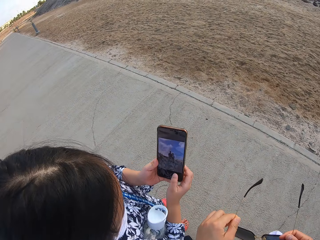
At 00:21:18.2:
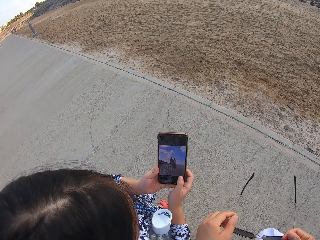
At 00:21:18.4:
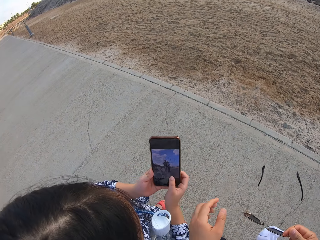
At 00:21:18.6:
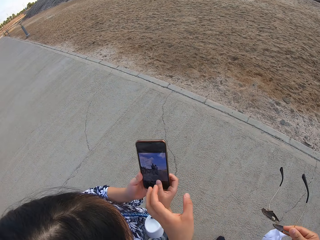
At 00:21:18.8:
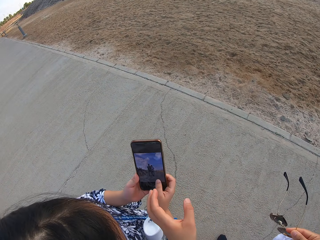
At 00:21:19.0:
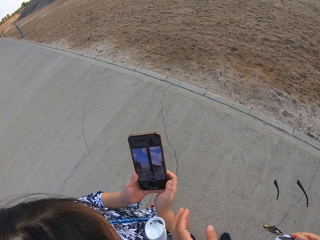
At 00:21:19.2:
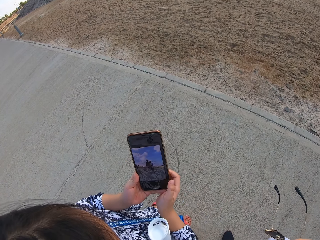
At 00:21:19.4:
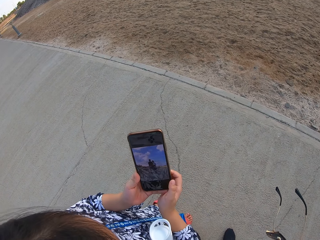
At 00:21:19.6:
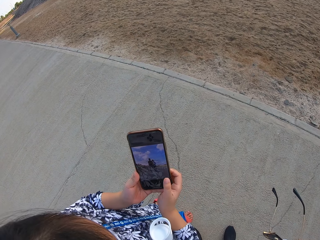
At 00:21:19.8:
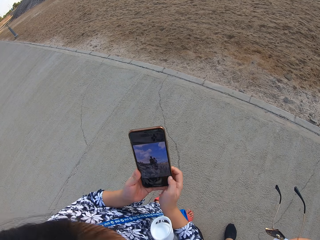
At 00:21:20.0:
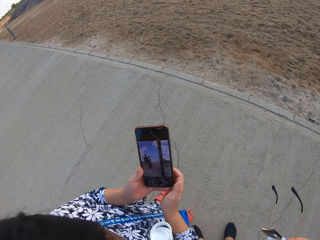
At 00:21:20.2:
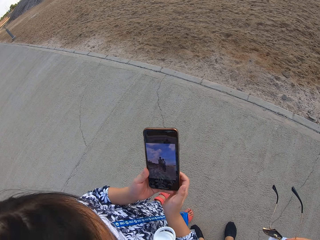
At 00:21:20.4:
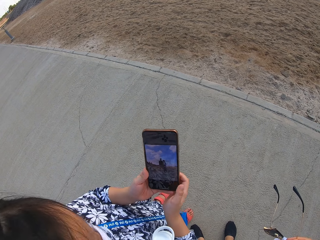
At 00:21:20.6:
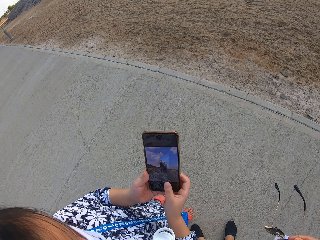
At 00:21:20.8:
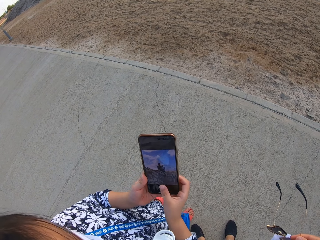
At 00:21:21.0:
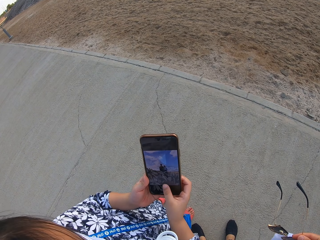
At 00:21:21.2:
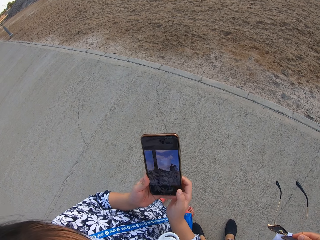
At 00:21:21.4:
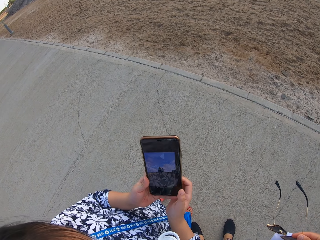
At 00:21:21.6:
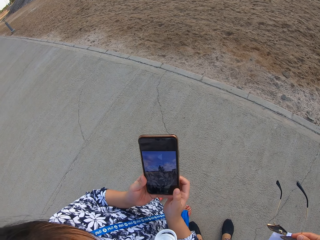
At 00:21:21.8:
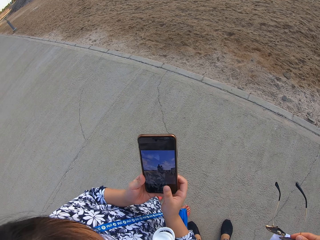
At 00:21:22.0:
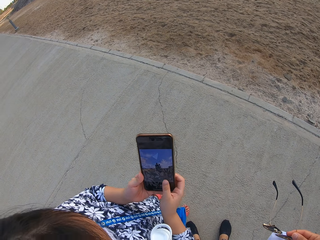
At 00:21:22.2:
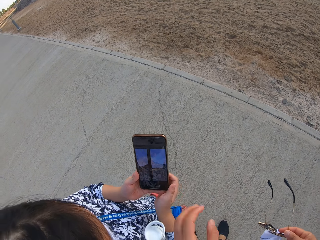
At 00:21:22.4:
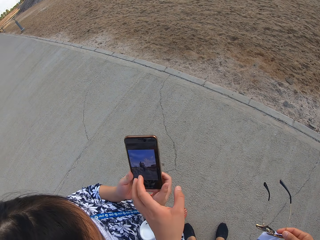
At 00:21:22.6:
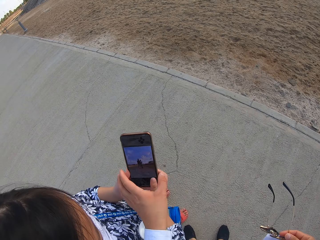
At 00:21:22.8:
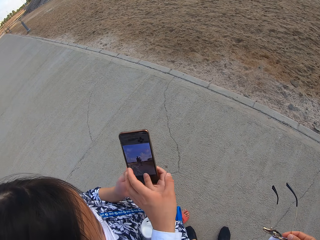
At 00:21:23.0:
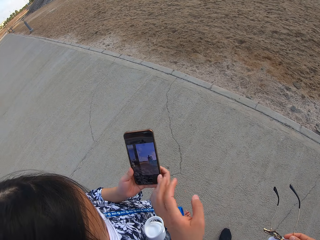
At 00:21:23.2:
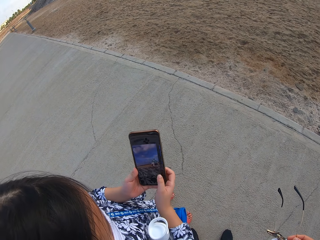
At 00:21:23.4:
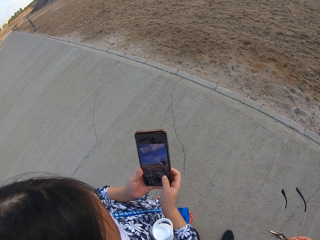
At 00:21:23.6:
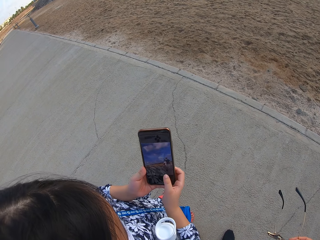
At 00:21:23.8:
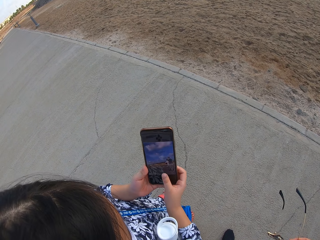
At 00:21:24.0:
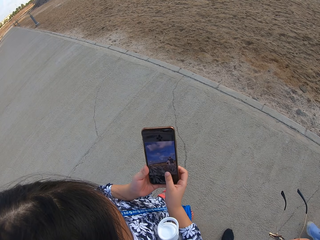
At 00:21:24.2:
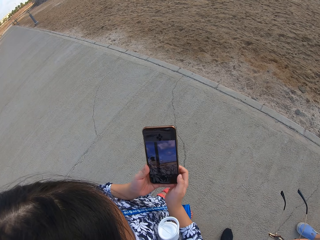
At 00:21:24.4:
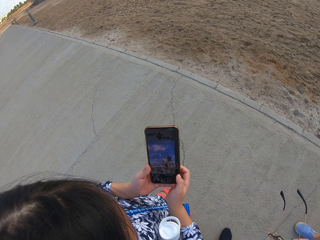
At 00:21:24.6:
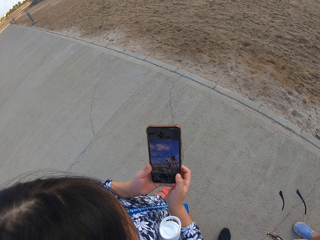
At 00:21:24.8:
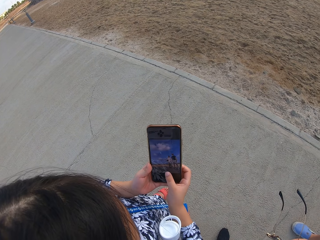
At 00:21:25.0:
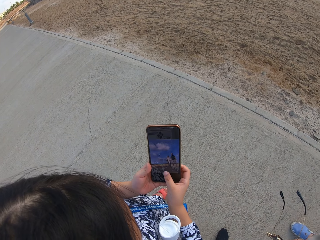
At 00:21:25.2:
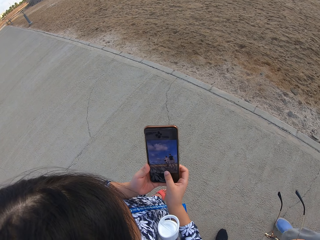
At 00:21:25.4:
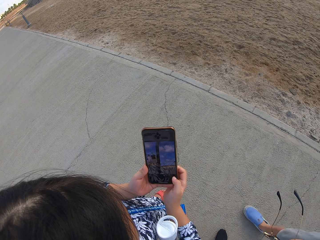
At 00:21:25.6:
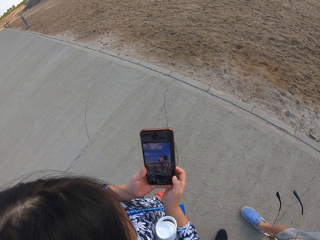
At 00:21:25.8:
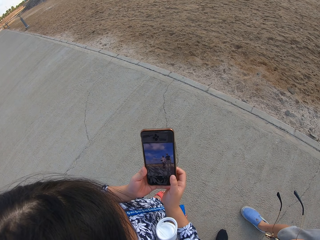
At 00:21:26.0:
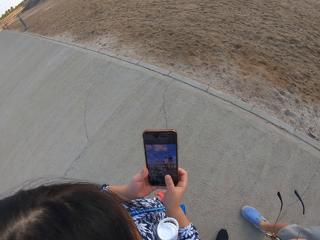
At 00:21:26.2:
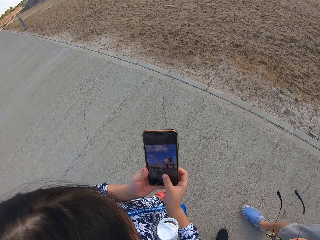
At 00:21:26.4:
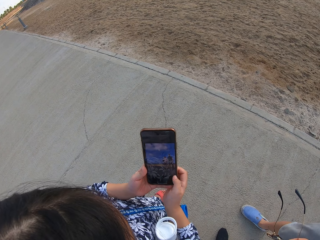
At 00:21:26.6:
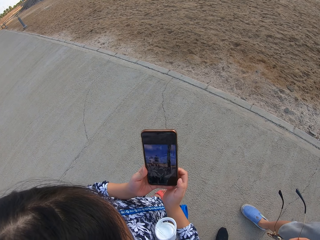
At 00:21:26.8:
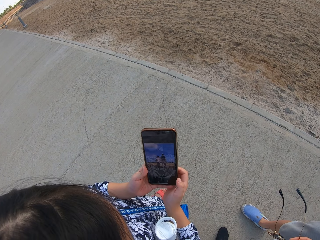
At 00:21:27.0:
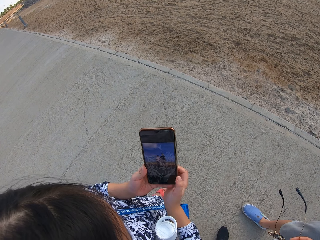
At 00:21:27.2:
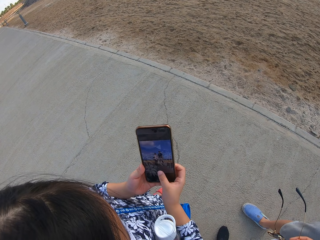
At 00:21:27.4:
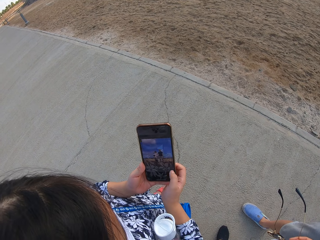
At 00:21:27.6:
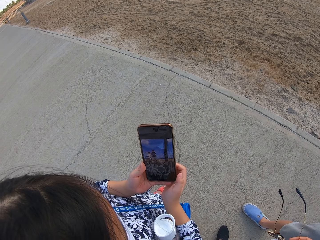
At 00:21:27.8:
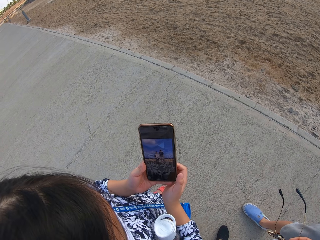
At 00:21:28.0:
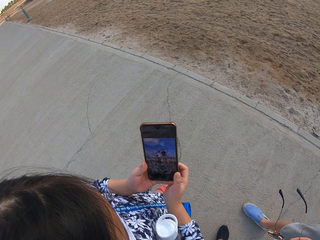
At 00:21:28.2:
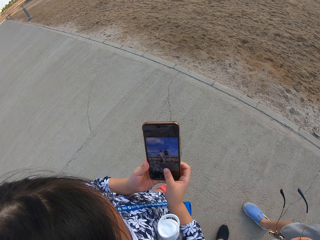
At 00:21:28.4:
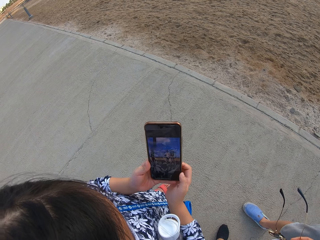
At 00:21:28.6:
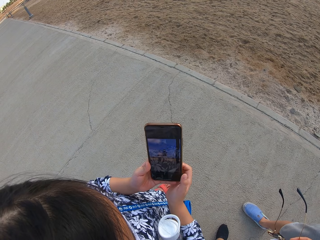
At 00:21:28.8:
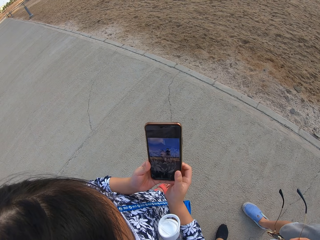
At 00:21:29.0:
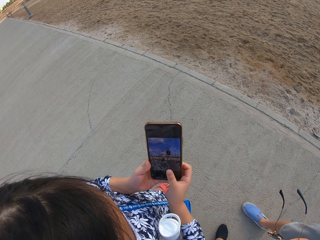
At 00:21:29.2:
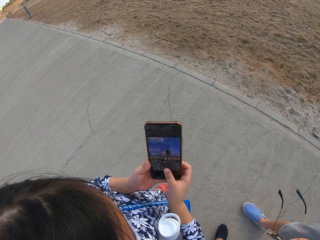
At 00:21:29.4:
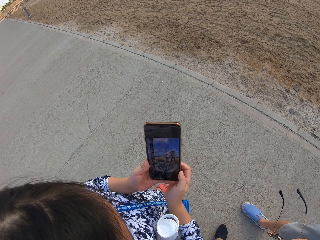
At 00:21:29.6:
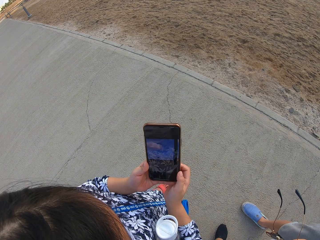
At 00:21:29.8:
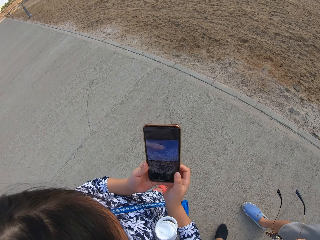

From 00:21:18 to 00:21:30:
The girl scrolls the phone.

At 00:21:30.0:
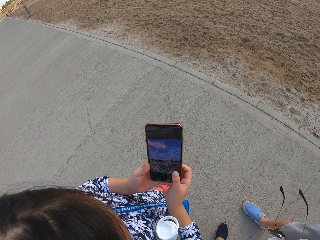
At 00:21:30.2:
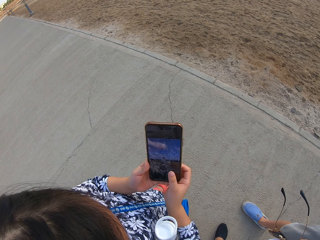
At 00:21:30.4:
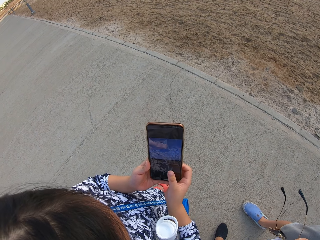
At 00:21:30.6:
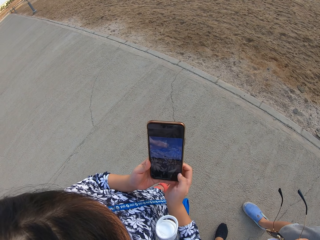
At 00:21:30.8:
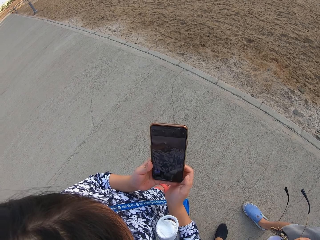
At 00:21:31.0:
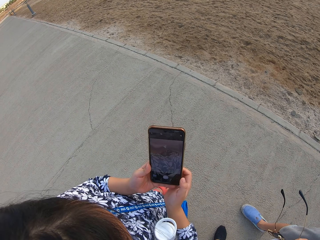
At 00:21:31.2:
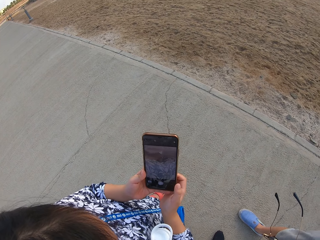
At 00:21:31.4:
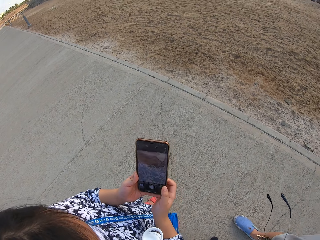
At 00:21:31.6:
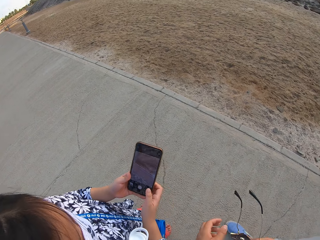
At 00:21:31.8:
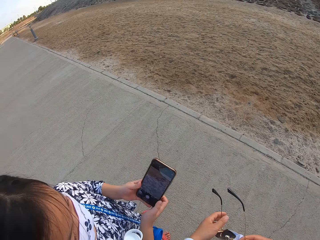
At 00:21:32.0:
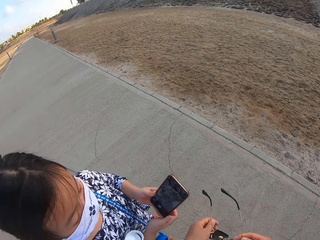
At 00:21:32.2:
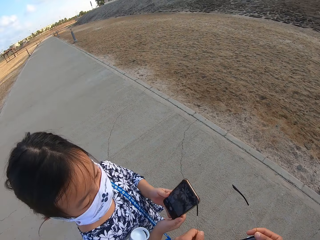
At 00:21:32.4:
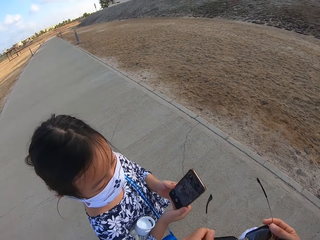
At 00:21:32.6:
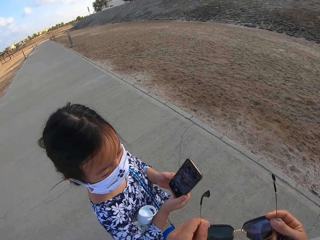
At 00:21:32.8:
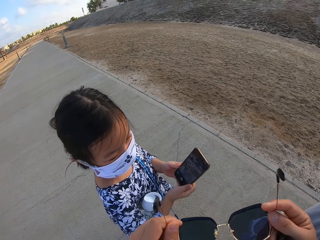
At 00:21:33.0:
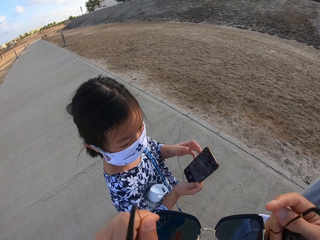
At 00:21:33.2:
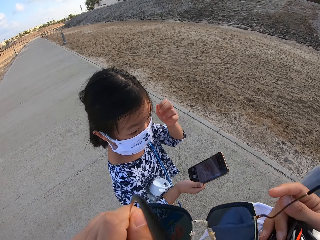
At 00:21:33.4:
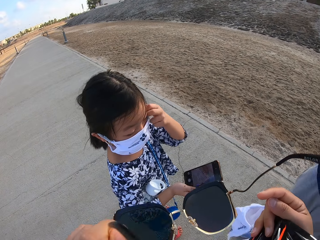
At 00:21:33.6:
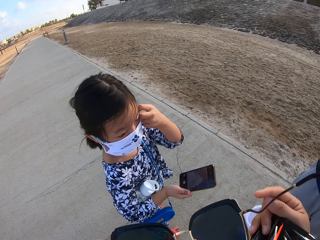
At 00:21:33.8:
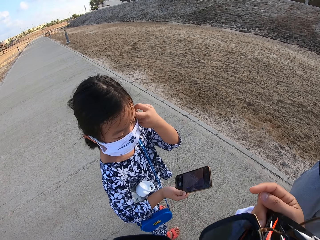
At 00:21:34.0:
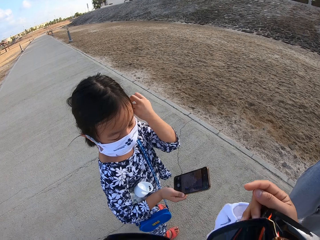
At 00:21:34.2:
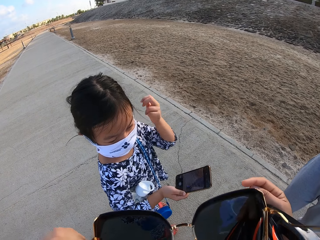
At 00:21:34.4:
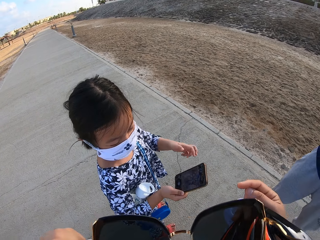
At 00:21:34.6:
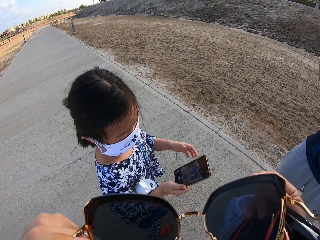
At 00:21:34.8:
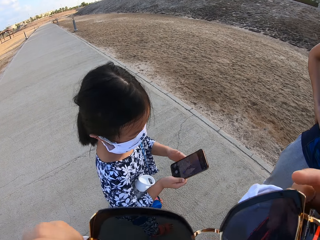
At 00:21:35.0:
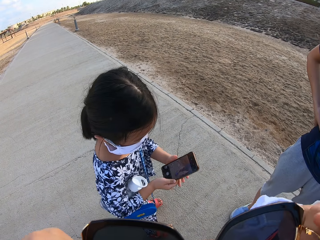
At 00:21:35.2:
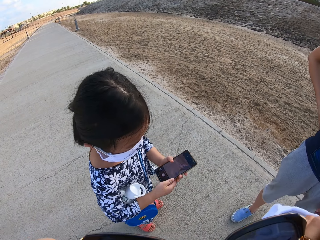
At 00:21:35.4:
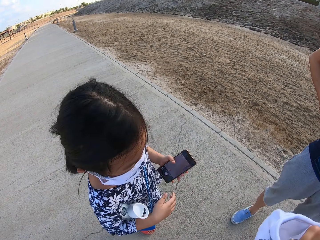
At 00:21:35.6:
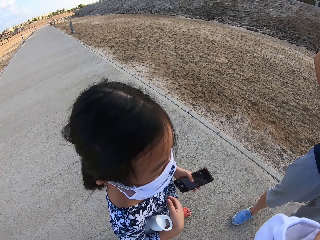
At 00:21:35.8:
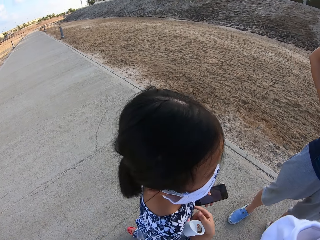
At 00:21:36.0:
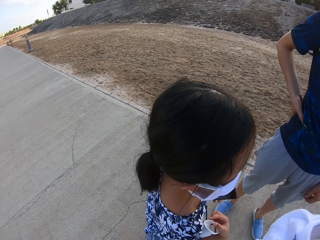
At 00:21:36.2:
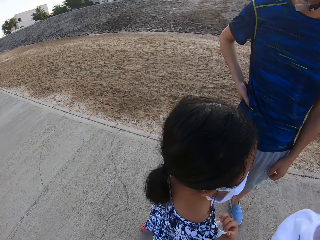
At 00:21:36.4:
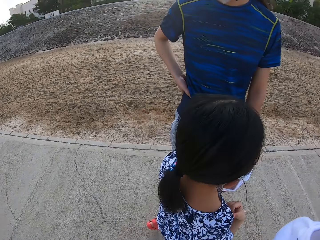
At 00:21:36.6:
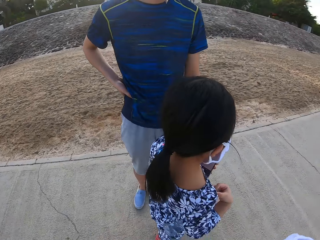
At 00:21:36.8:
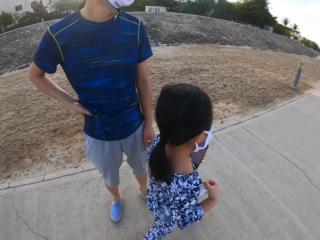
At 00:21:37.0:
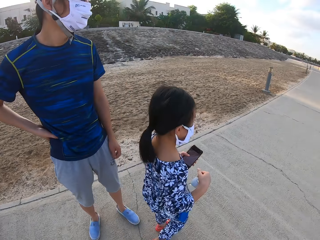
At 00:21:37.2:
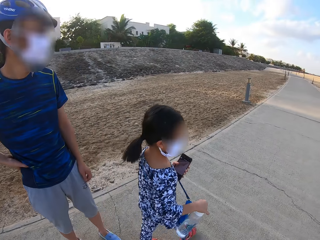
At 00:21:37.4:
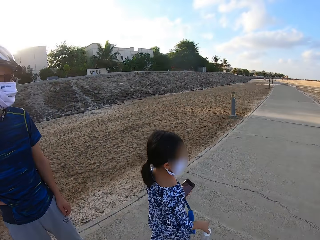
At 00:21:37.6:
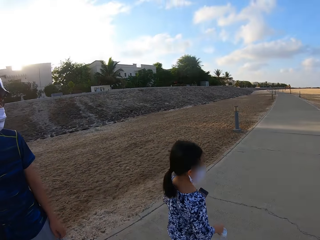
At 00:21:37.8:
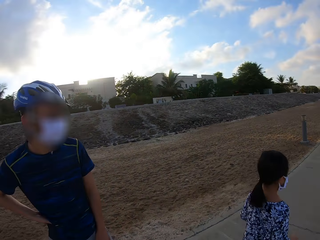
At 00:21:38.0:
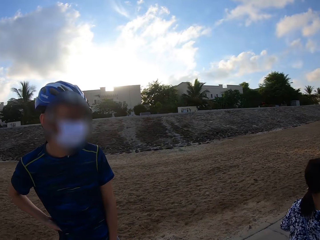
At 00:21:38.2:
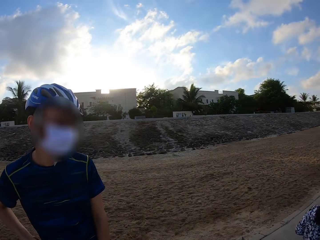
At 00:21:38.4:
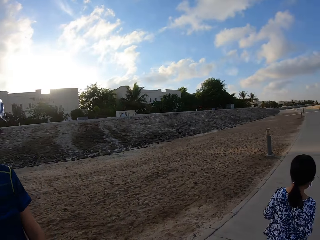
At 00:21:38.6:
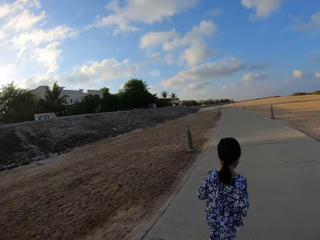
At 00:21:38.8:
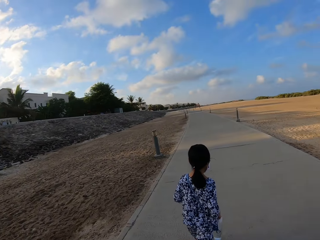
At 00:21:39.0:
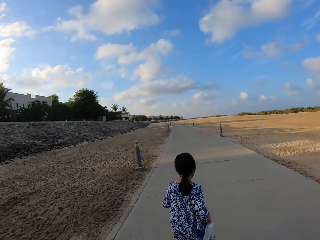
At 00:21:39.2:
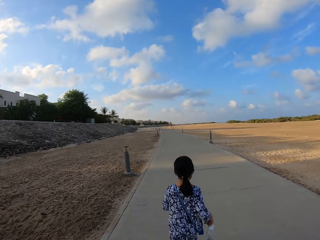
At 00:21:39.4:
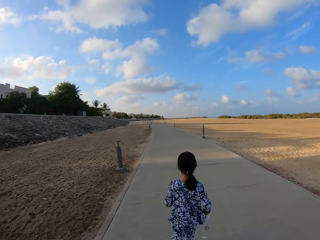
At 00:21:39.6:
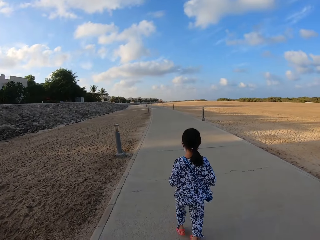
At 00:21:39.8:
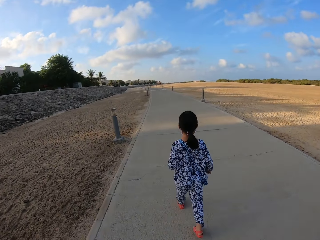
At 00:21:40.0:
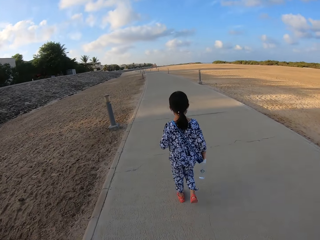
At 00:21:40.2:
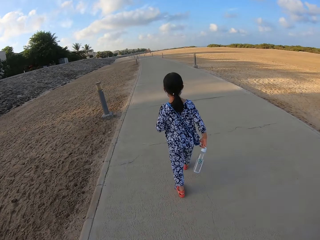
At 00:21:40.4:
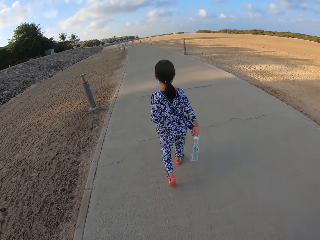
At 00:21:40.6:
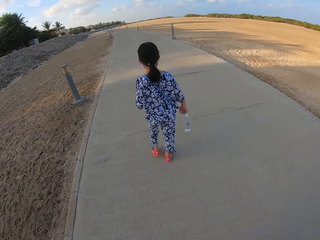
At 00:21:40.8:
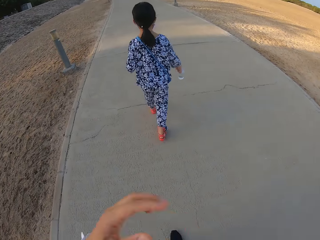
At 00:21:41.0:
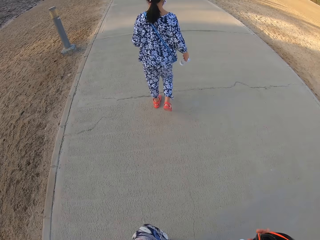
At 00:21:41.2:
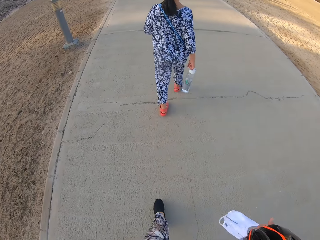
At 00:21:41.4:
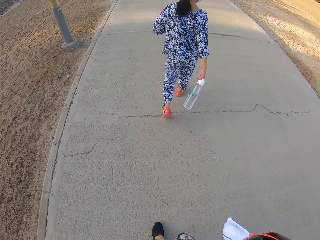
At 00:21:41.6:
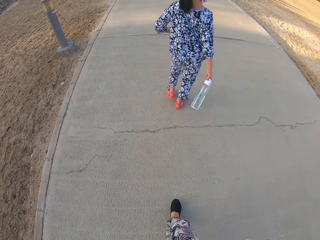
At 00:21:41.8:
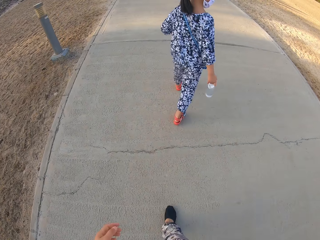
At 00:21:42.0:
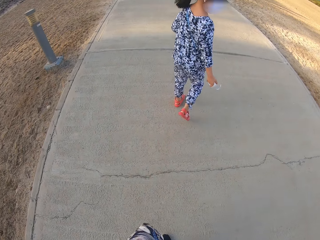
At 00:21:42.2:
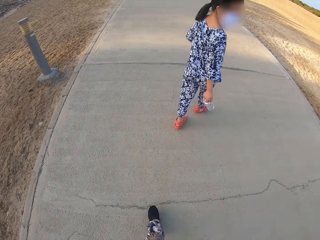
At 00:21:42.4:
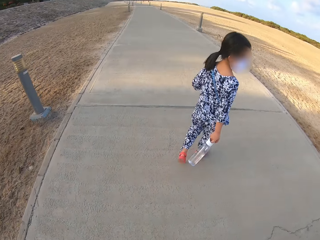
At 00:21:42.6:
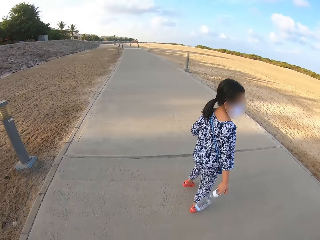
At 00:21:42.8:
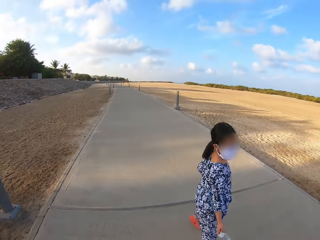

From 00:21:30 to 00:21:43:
The camera wearer wears sunglasses. A person and the camera wearer walk on the sidewalk. A girl starts walking.
